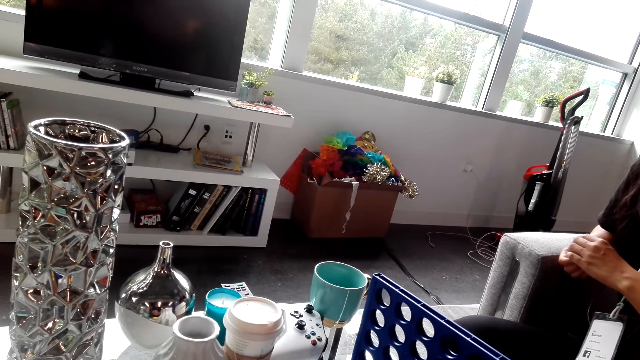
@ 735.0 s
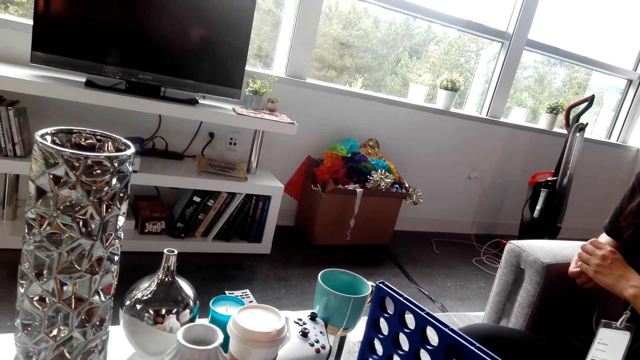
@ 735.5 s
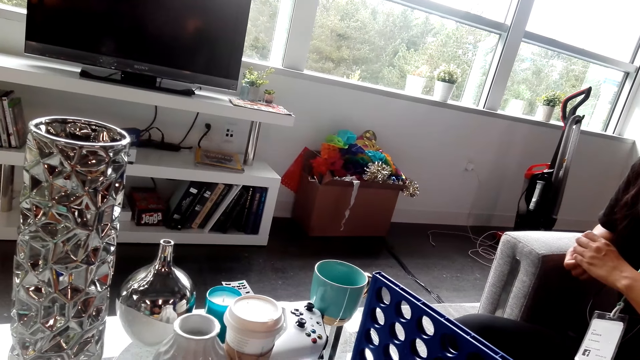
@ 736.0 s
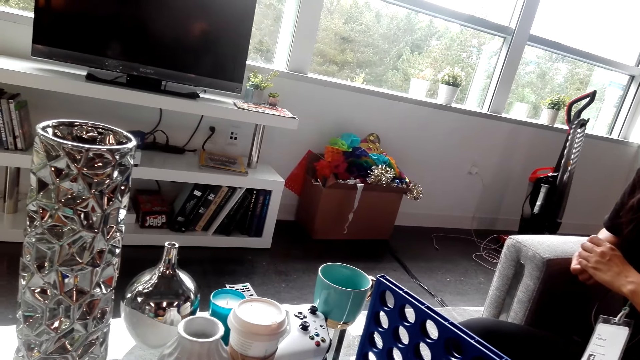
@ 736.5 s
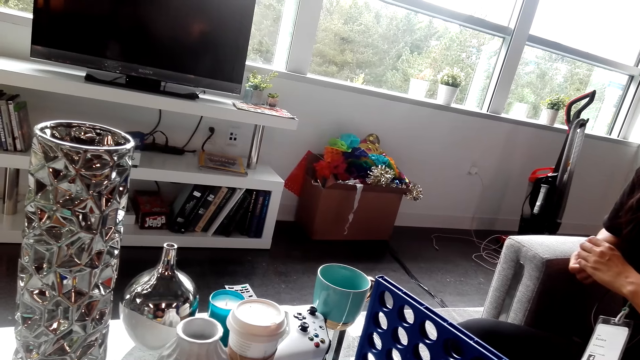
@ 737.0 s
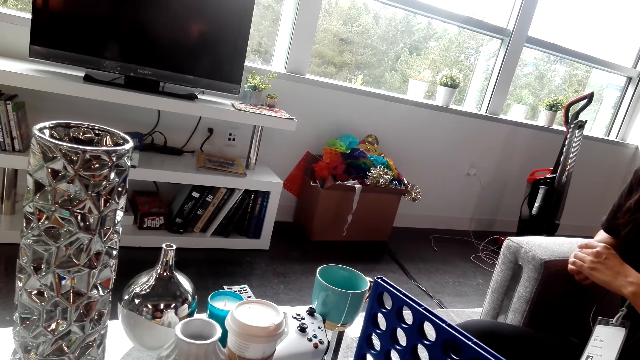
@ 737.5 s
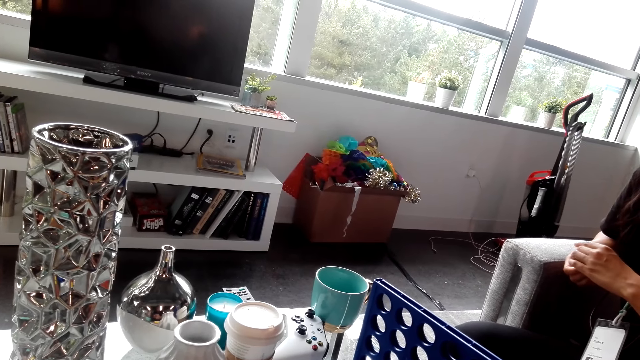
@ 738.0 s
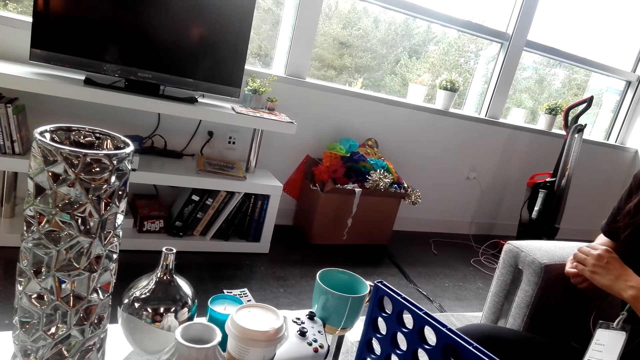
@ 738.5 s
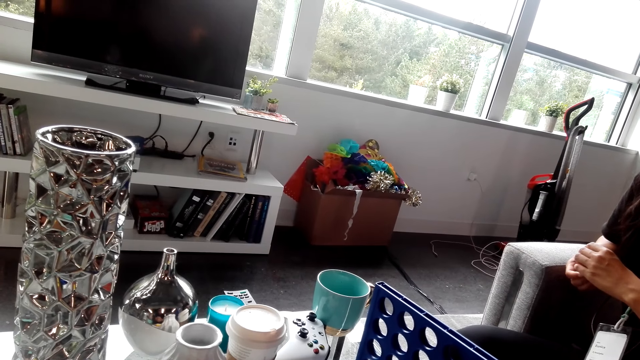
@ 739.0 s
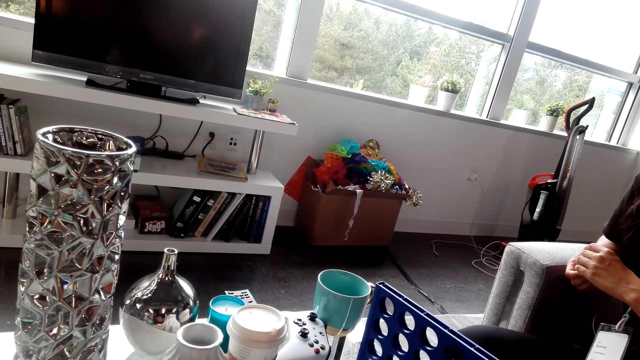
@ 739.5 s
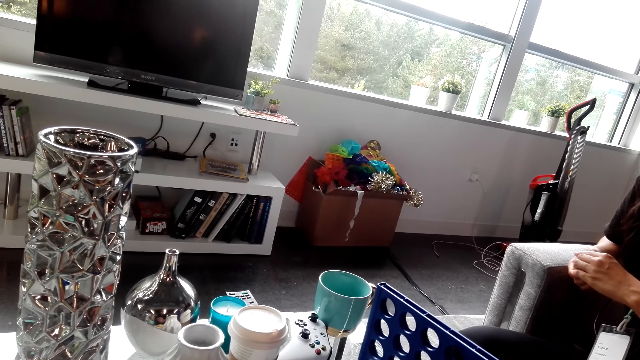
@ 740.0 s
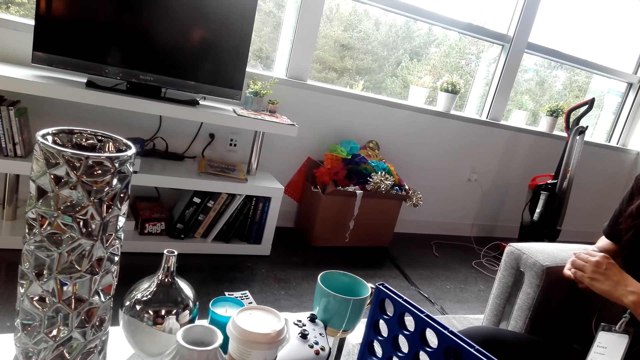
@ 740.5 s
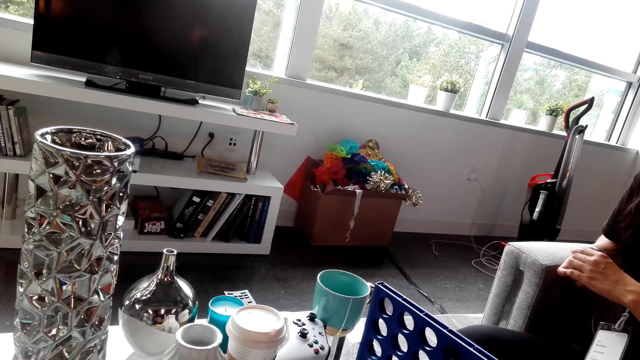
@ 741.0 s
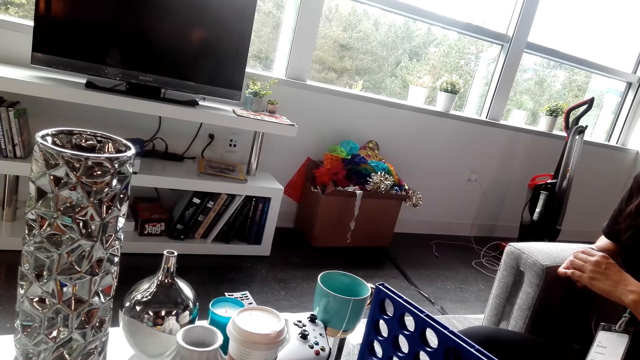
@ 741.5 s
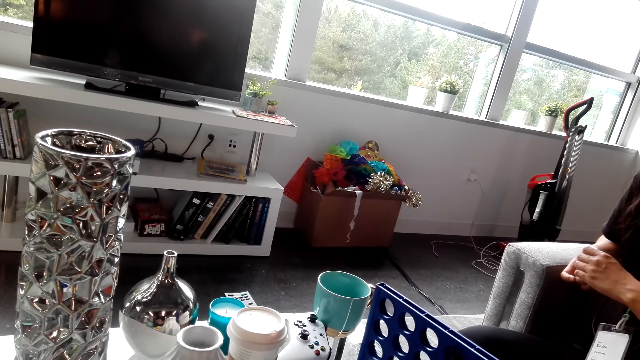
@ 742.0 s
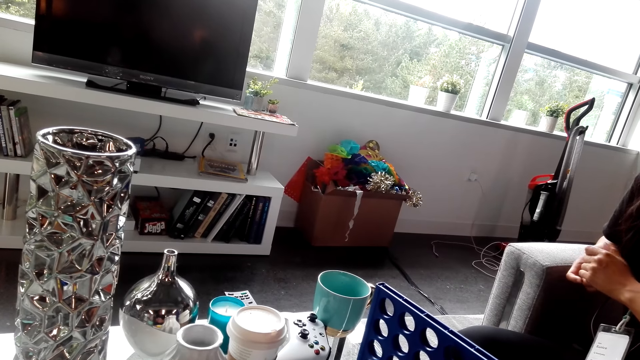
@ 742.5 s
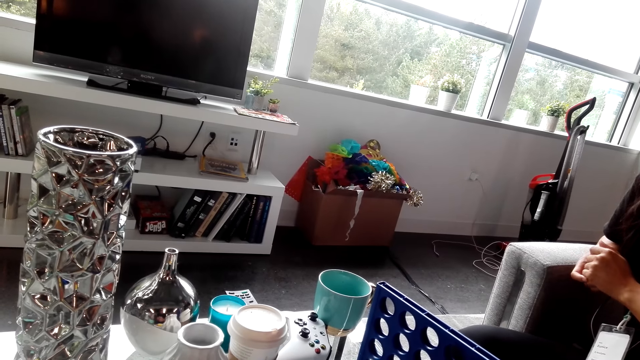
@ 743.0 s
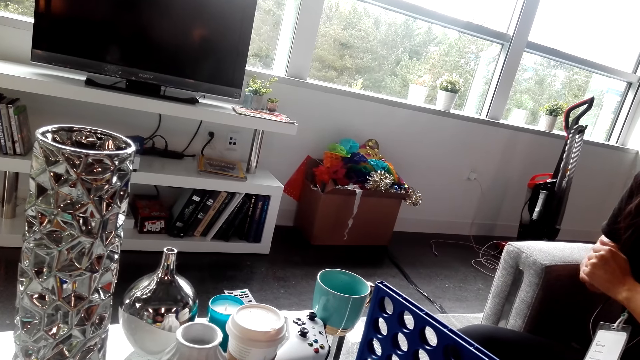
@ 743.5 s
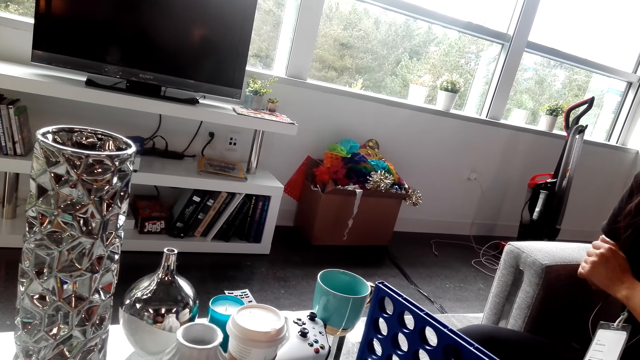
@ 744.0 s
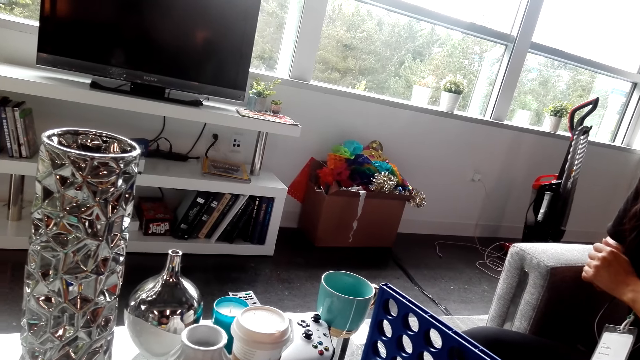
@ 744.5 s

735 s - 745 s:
The camera wearer looks on.

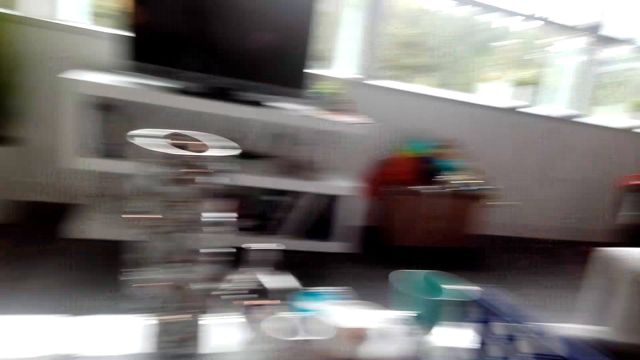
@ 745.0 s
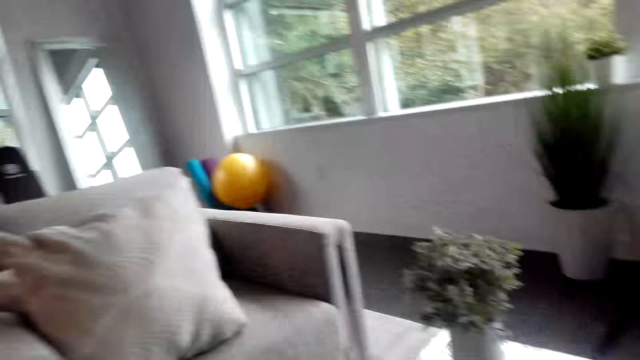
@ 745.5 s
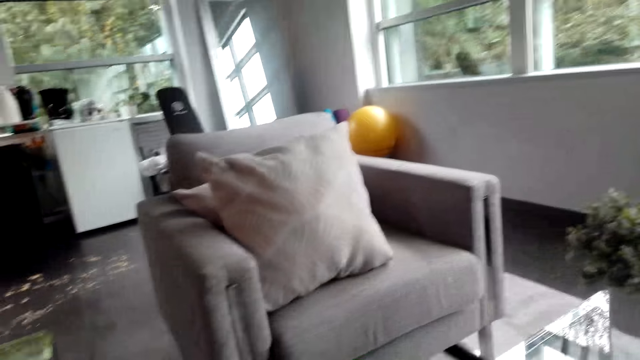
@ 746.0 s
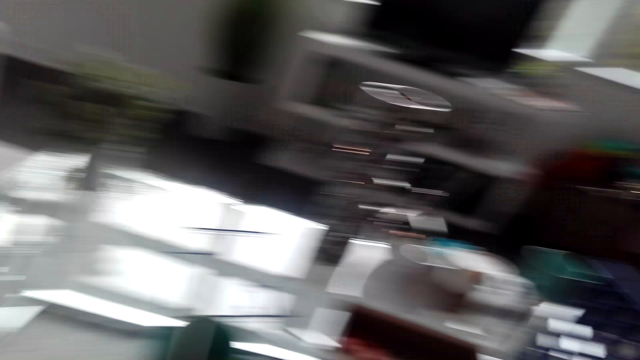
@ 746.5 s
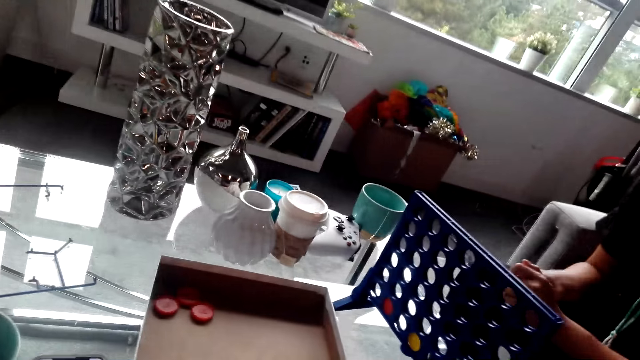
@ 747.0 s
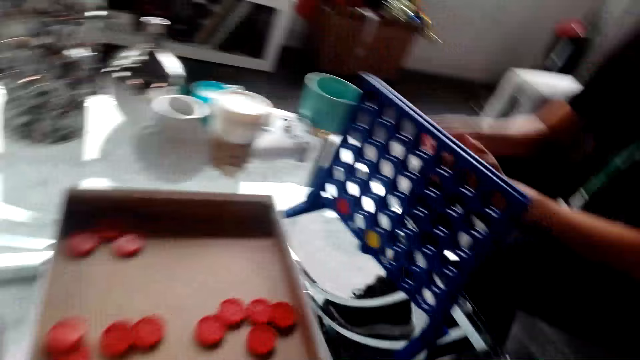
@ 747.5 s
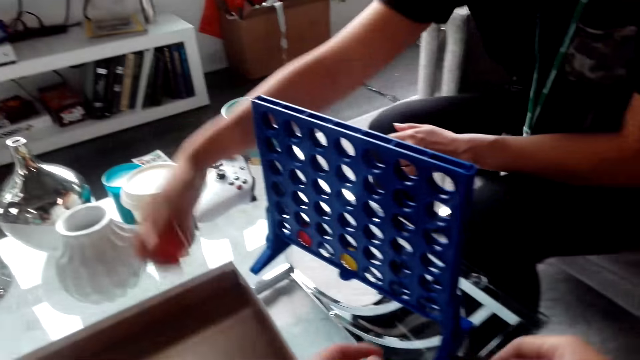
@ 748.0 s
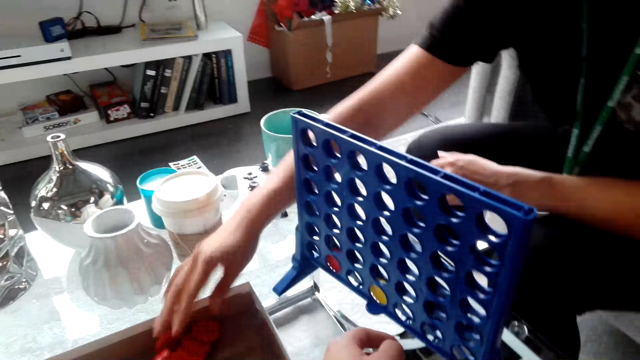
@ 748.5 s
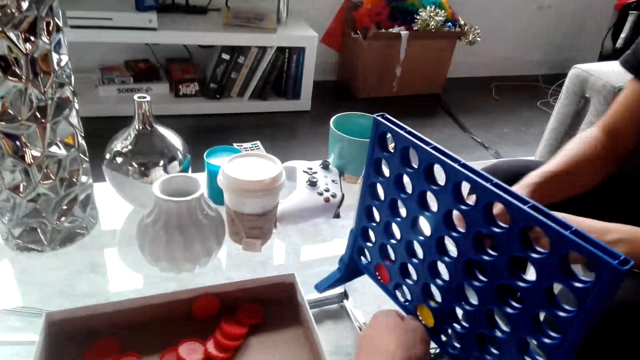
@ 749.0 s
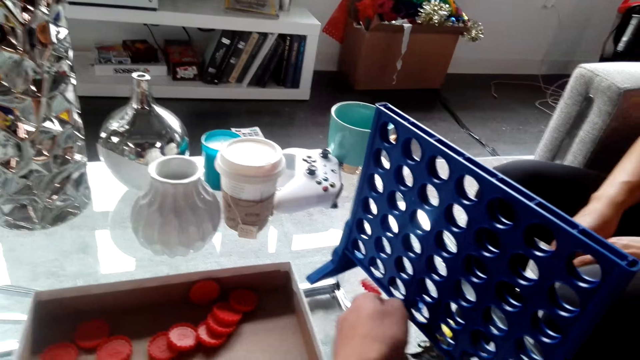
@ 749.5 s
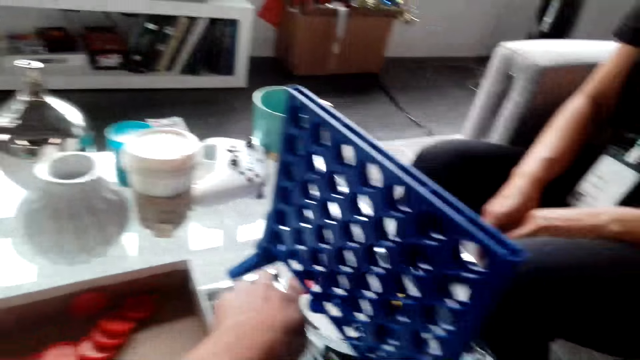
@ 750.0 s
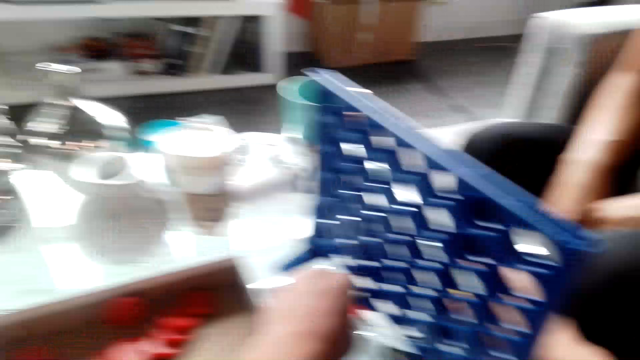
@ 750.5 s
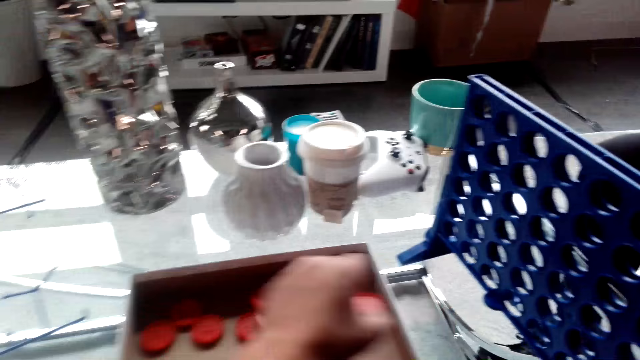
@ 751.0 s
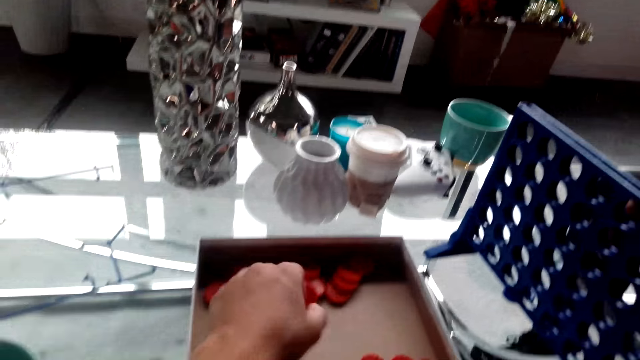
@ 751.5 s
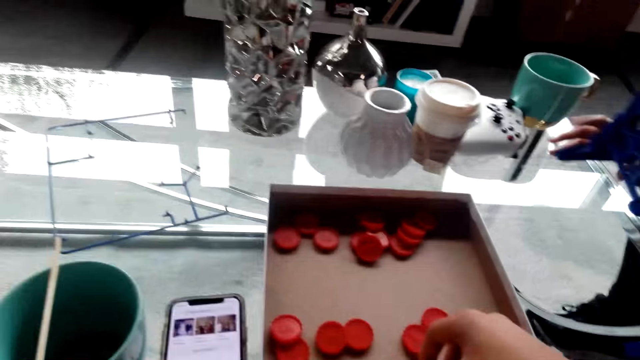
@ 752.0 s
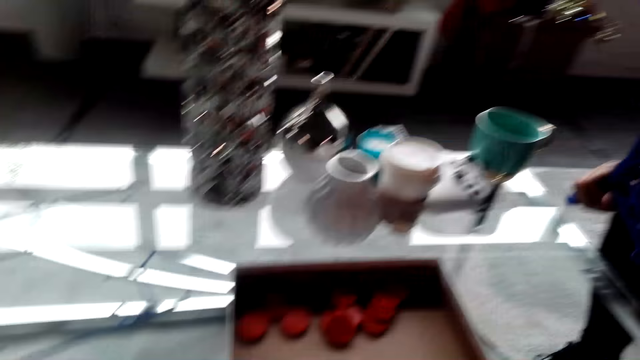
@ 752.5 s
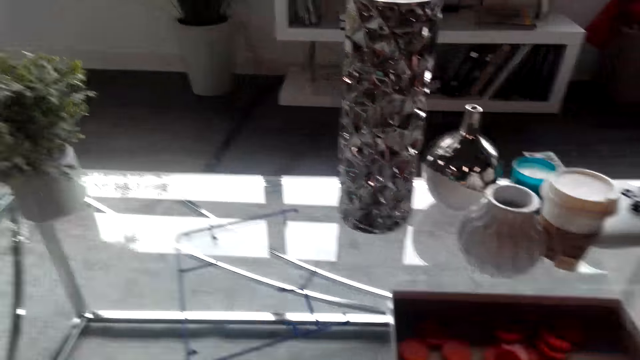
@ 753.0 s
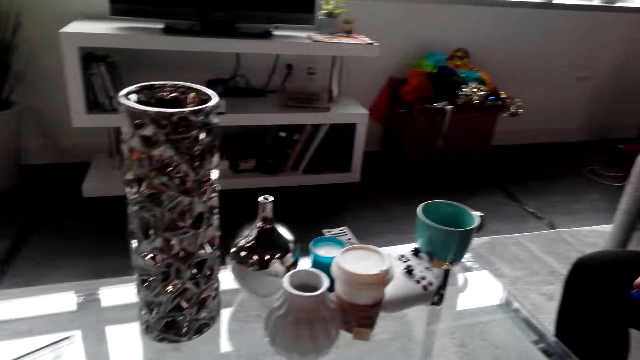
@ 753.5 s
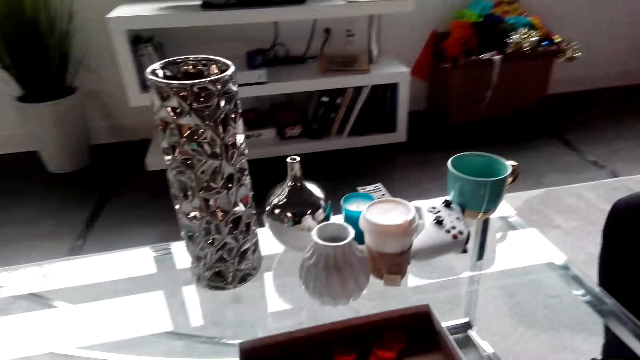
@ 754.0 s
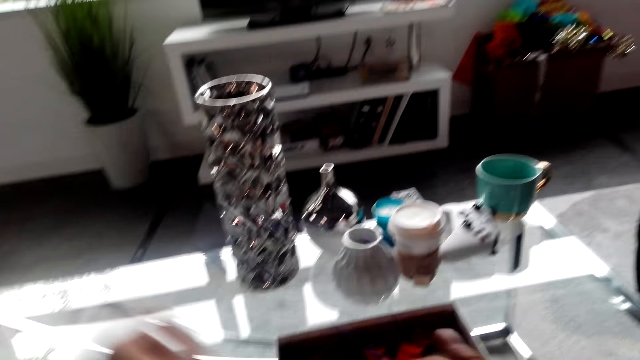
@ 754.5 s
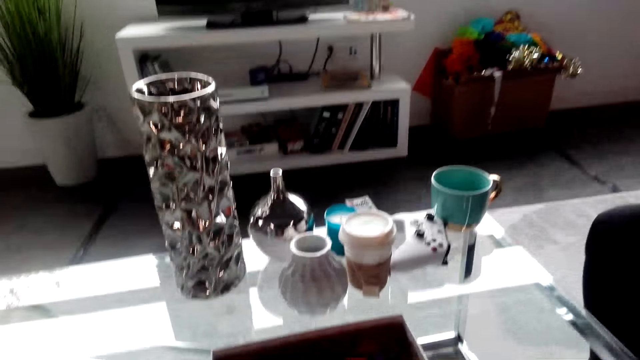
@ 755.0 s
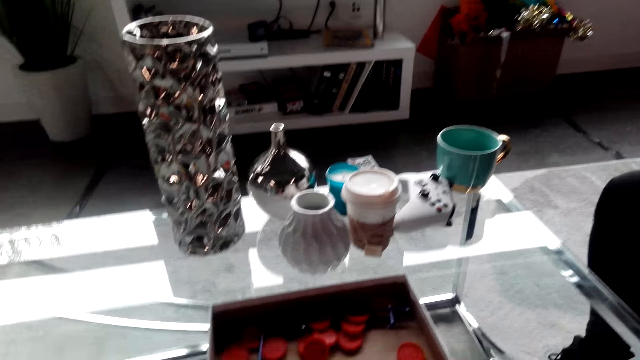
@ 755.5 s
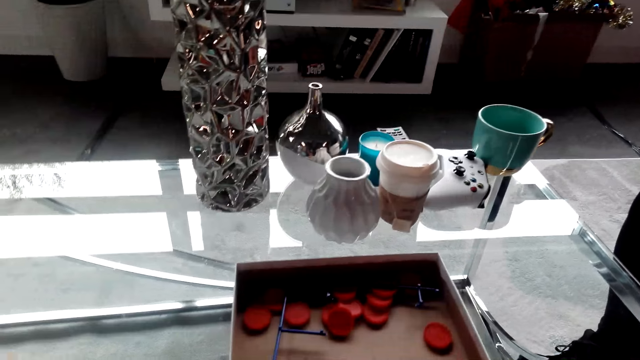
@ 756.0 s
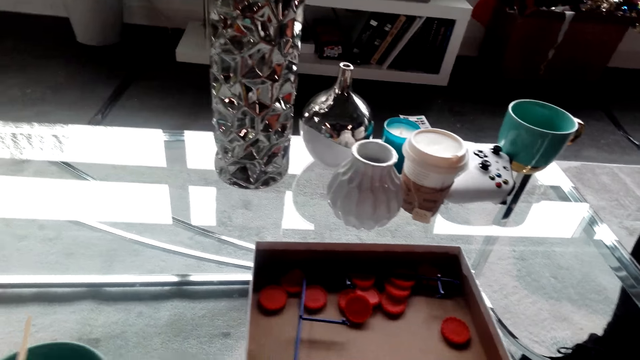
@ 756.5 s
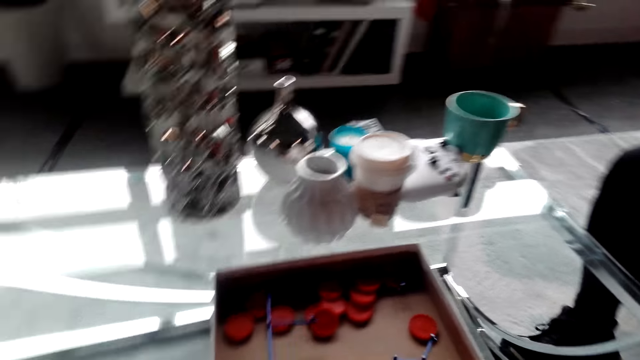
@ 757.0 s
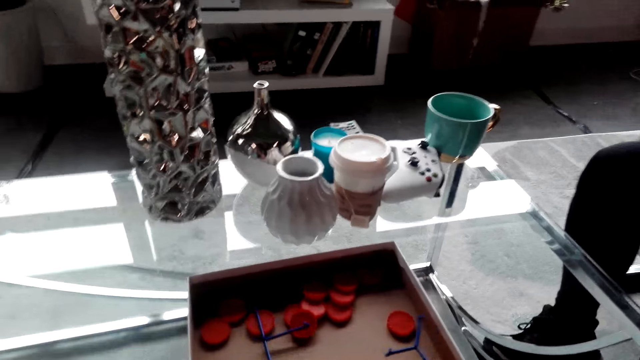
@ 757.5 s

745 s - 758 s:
A lady returns bottle tops. The lady drops the bottle tops in a container. The camera wearer picks up the bottle tops. They interact with the lady. They gather the bottle tops.
